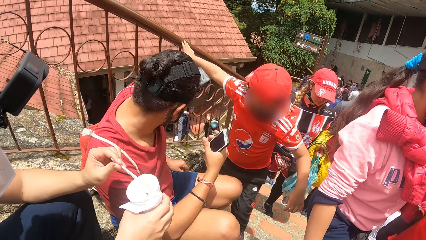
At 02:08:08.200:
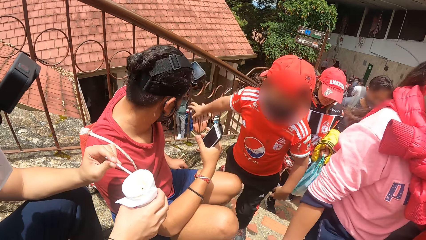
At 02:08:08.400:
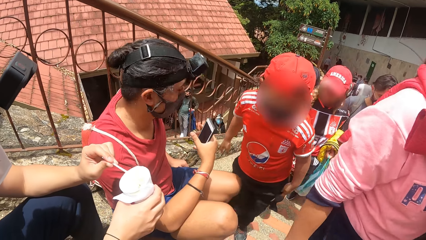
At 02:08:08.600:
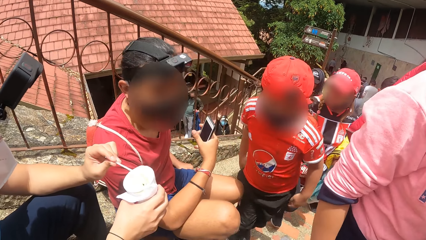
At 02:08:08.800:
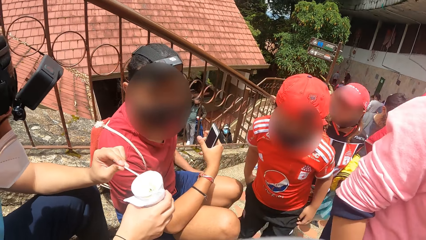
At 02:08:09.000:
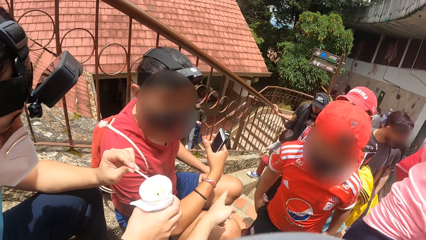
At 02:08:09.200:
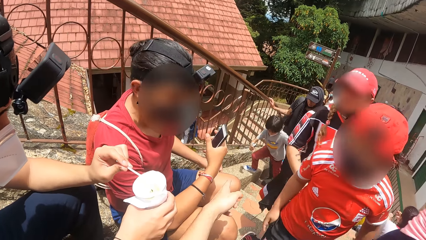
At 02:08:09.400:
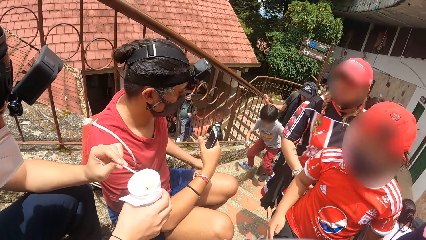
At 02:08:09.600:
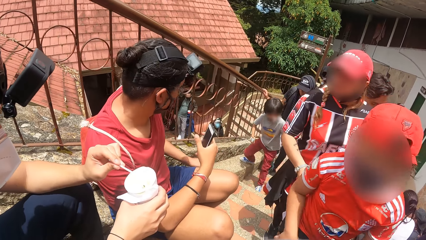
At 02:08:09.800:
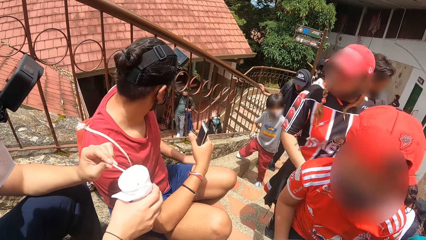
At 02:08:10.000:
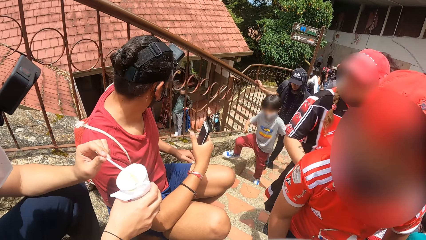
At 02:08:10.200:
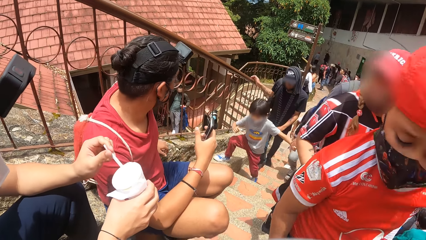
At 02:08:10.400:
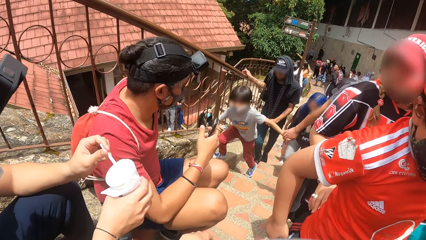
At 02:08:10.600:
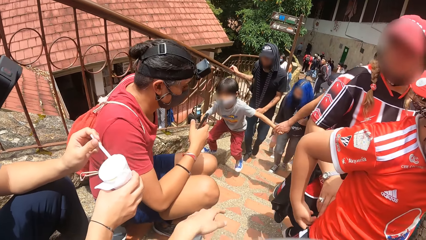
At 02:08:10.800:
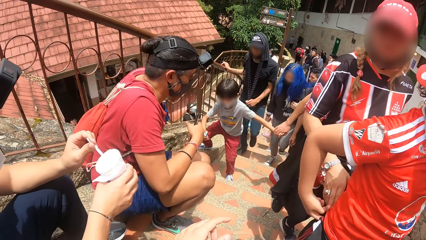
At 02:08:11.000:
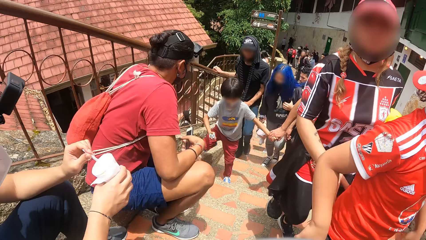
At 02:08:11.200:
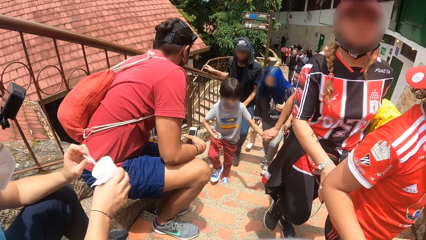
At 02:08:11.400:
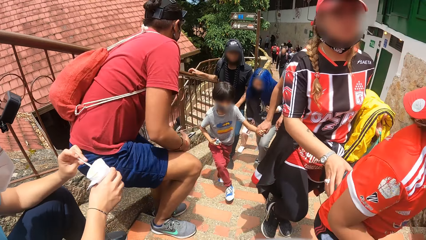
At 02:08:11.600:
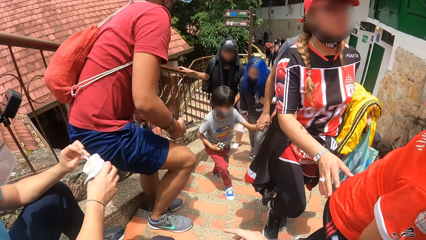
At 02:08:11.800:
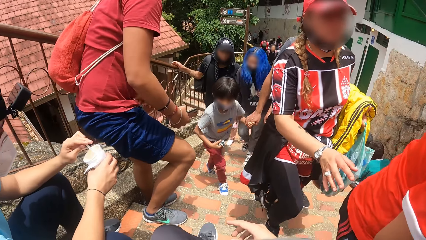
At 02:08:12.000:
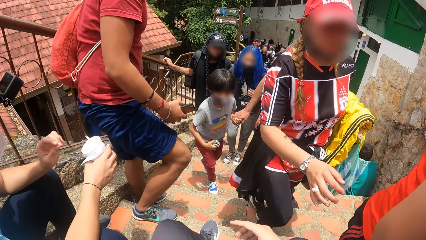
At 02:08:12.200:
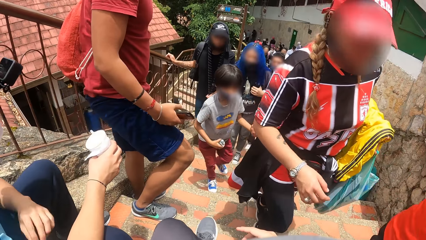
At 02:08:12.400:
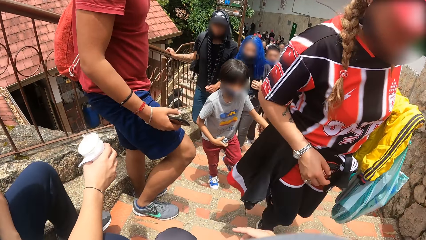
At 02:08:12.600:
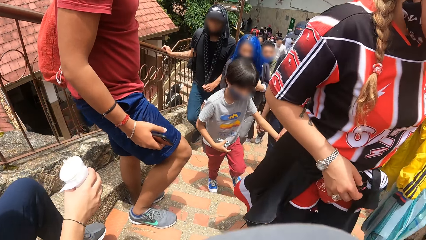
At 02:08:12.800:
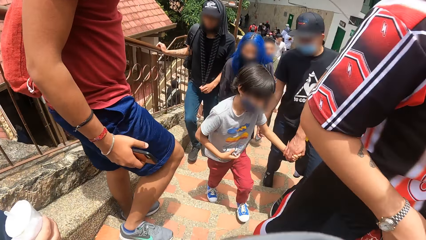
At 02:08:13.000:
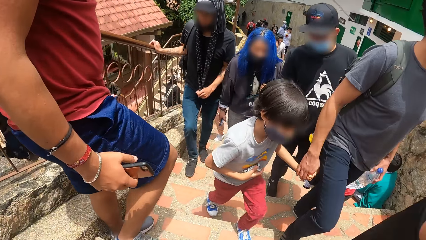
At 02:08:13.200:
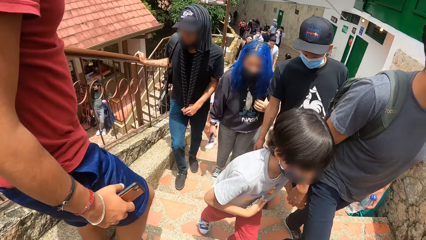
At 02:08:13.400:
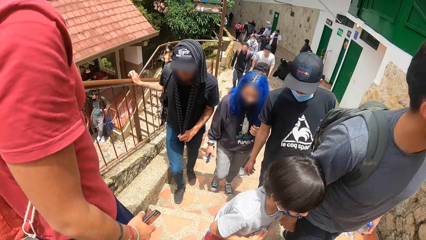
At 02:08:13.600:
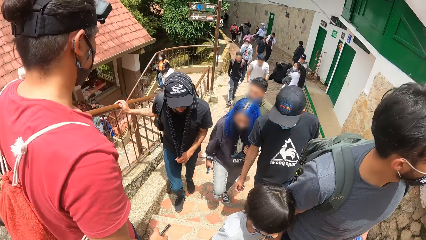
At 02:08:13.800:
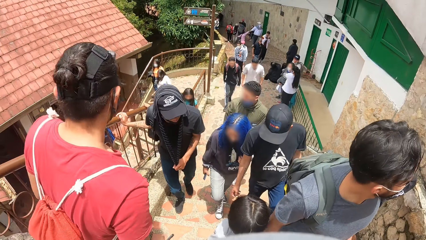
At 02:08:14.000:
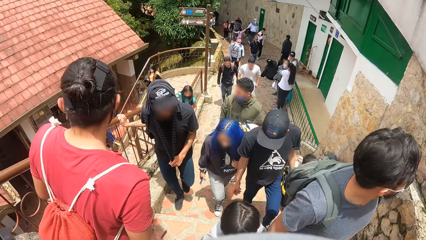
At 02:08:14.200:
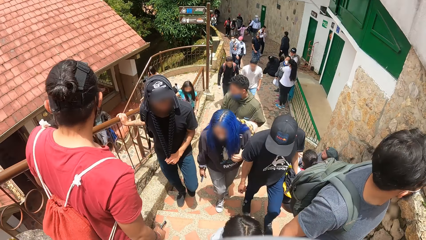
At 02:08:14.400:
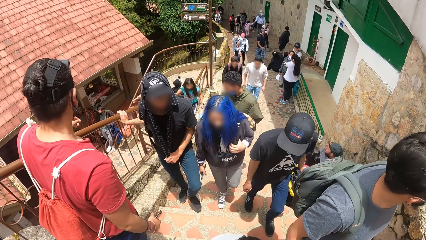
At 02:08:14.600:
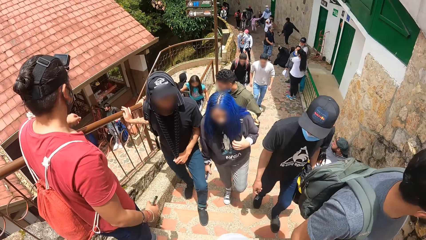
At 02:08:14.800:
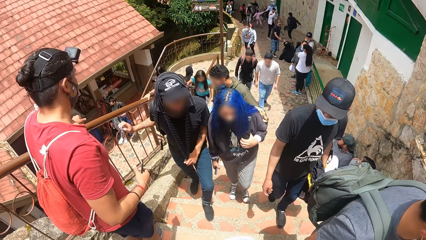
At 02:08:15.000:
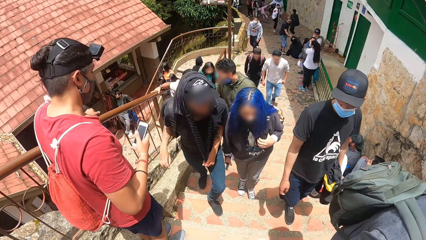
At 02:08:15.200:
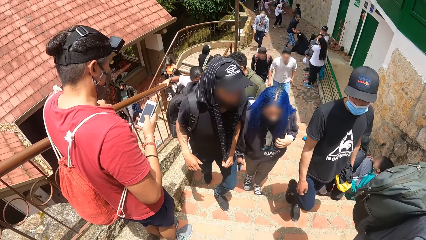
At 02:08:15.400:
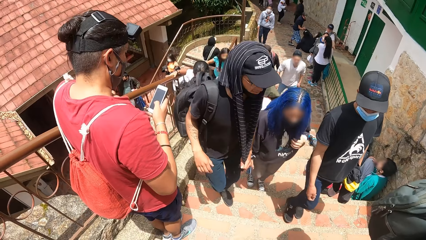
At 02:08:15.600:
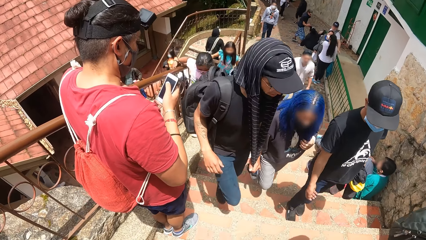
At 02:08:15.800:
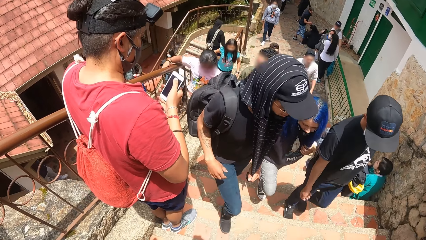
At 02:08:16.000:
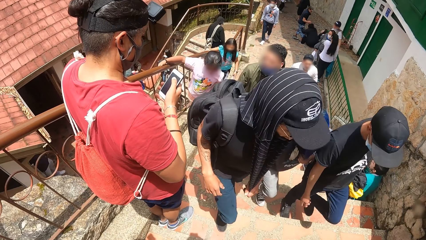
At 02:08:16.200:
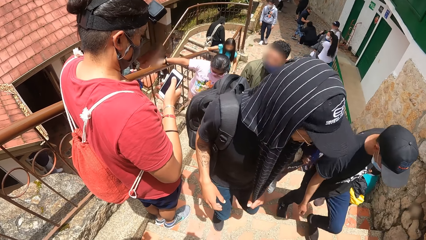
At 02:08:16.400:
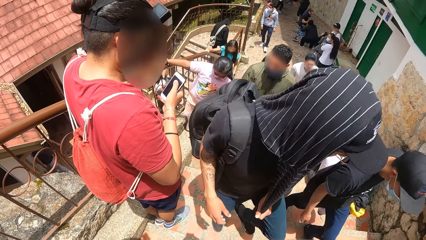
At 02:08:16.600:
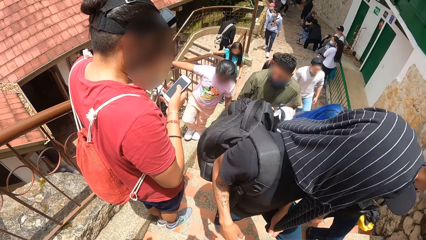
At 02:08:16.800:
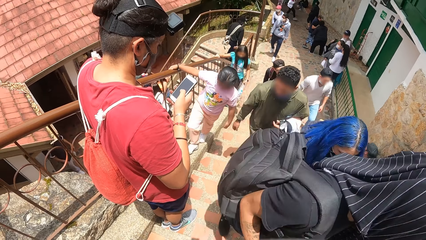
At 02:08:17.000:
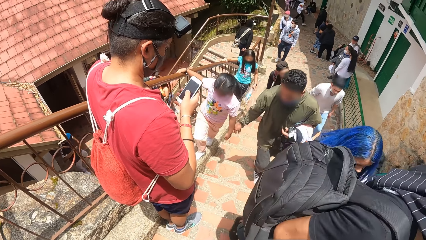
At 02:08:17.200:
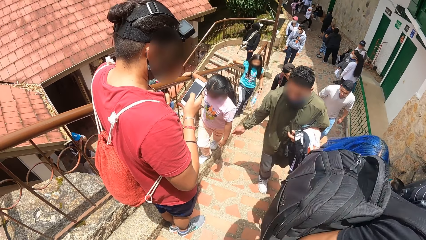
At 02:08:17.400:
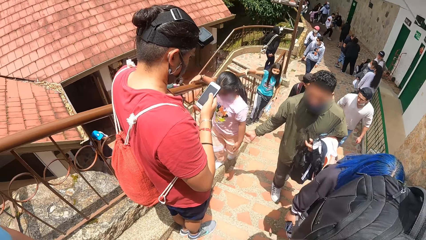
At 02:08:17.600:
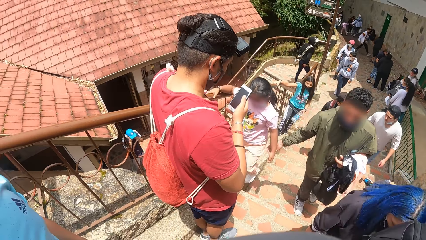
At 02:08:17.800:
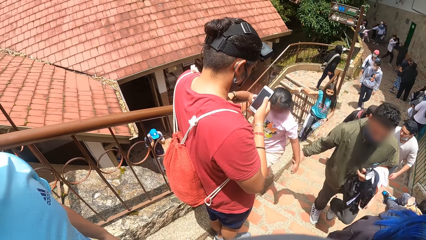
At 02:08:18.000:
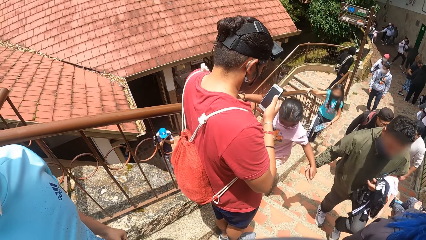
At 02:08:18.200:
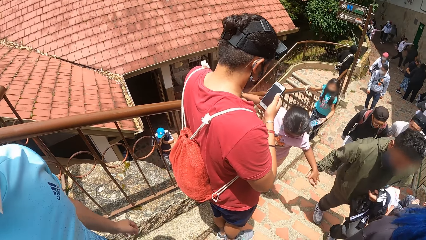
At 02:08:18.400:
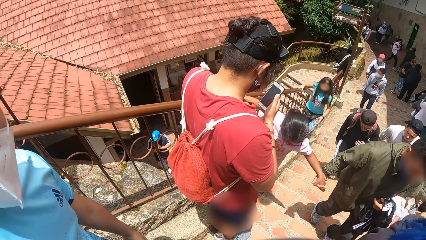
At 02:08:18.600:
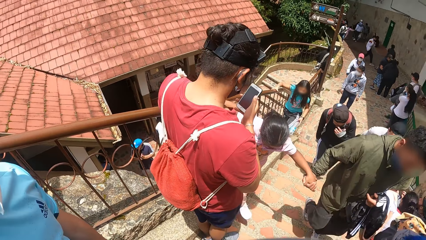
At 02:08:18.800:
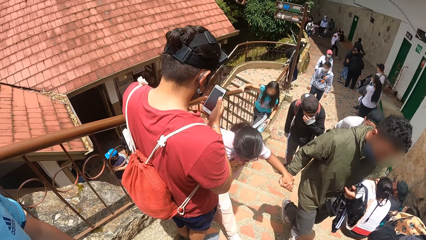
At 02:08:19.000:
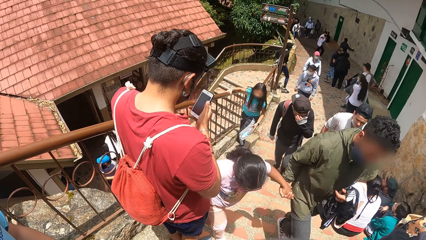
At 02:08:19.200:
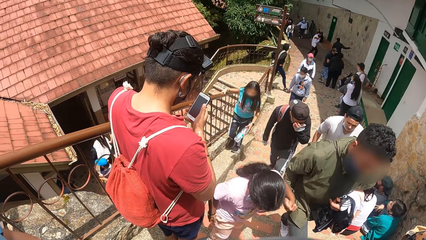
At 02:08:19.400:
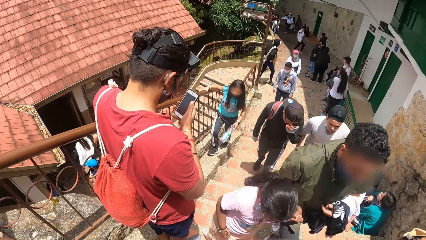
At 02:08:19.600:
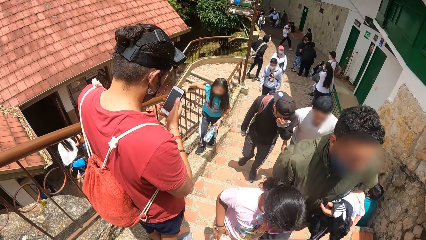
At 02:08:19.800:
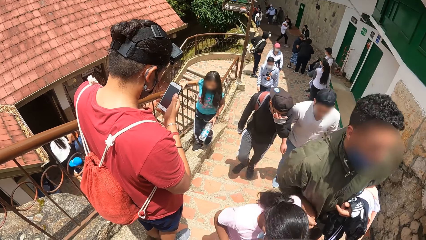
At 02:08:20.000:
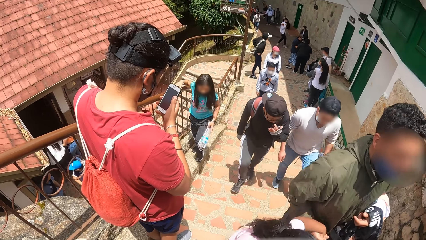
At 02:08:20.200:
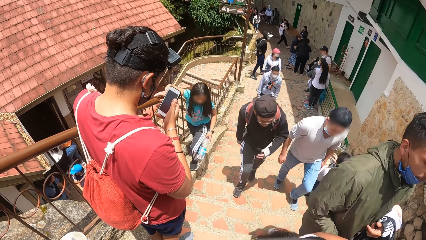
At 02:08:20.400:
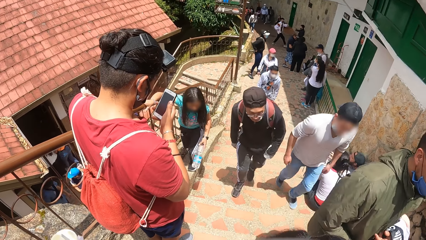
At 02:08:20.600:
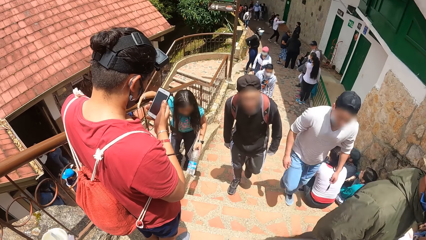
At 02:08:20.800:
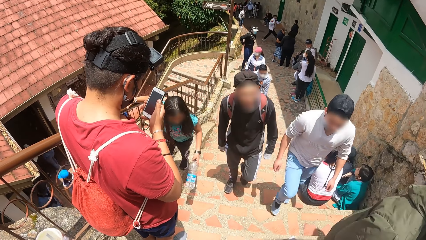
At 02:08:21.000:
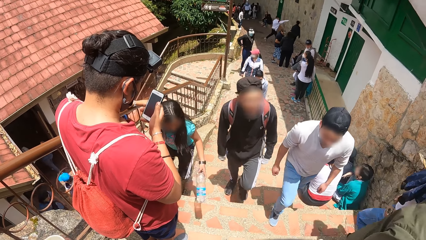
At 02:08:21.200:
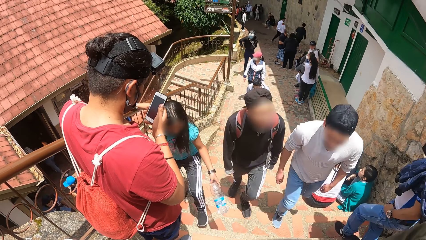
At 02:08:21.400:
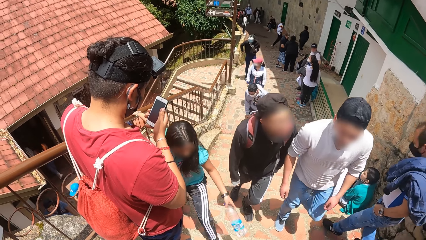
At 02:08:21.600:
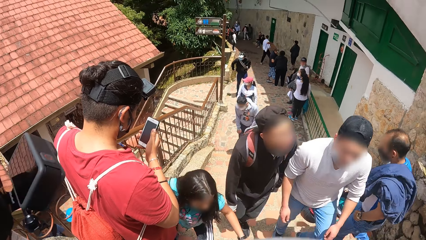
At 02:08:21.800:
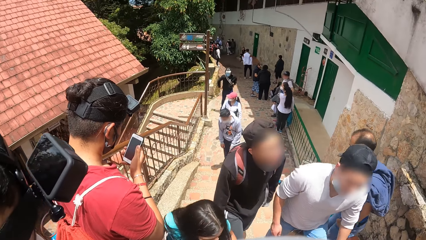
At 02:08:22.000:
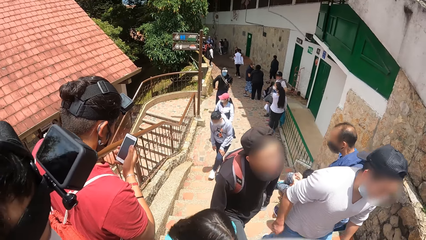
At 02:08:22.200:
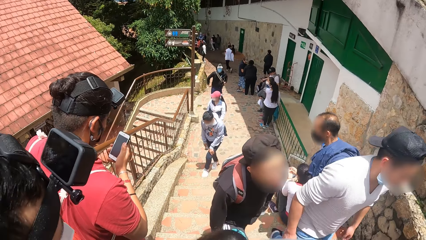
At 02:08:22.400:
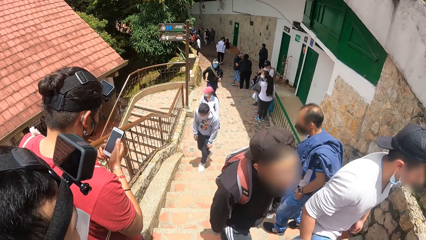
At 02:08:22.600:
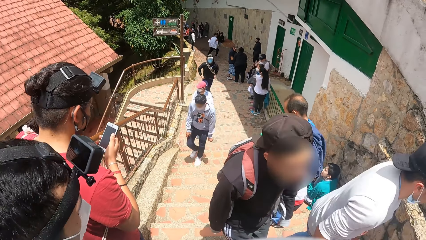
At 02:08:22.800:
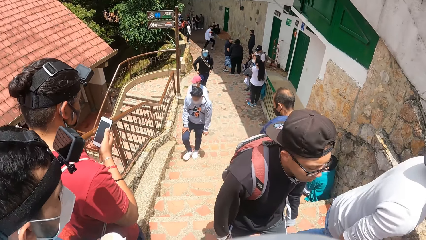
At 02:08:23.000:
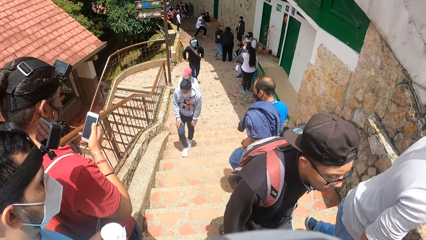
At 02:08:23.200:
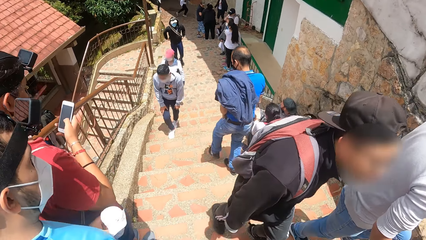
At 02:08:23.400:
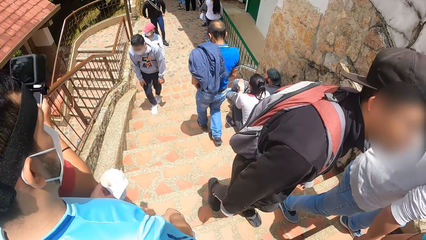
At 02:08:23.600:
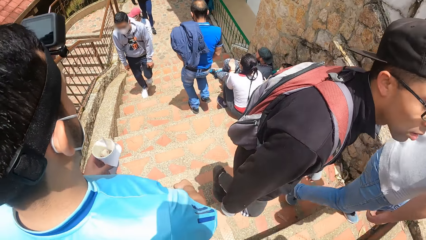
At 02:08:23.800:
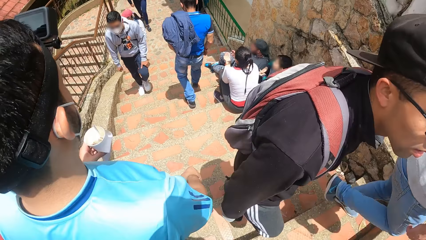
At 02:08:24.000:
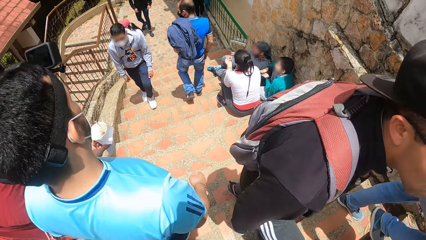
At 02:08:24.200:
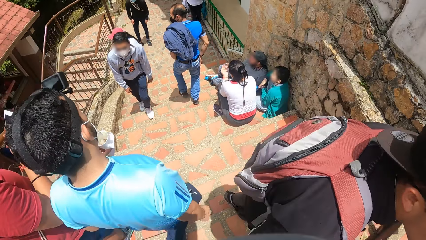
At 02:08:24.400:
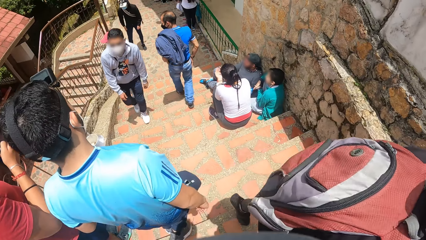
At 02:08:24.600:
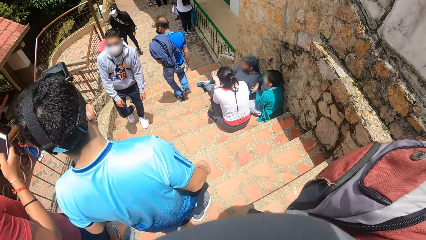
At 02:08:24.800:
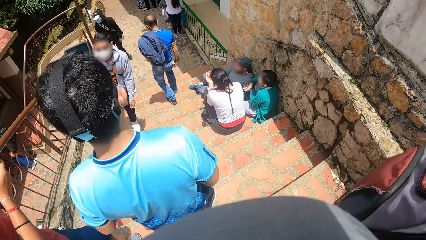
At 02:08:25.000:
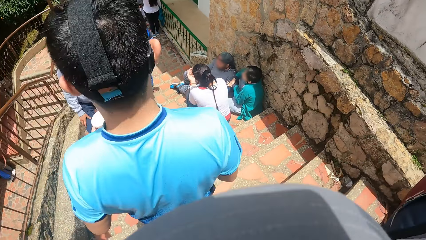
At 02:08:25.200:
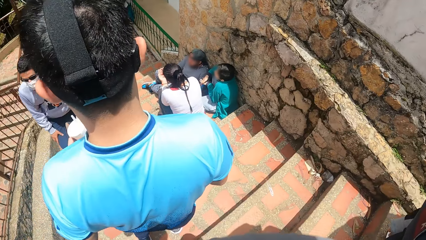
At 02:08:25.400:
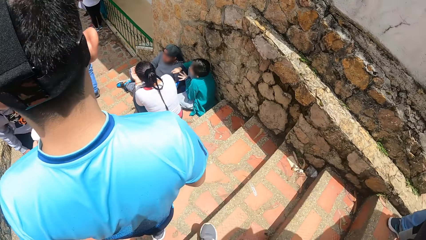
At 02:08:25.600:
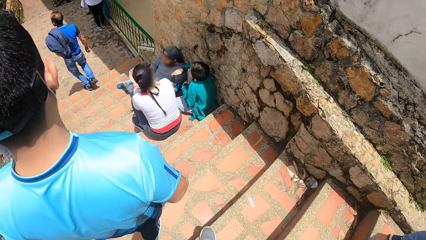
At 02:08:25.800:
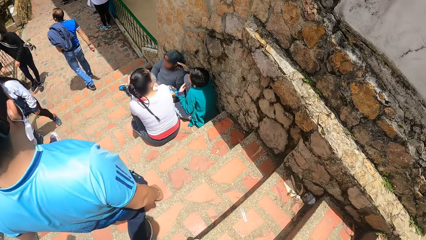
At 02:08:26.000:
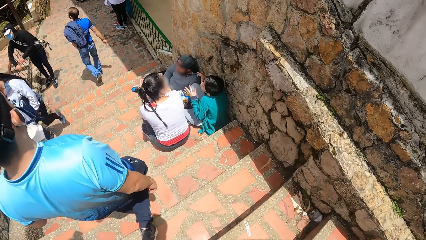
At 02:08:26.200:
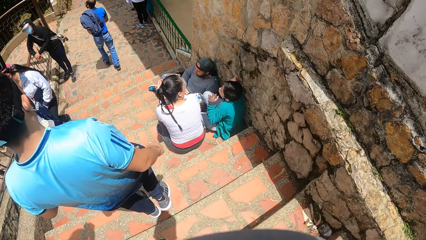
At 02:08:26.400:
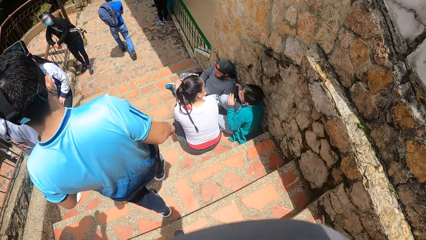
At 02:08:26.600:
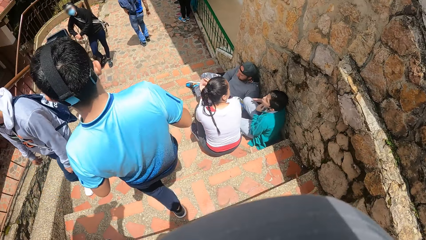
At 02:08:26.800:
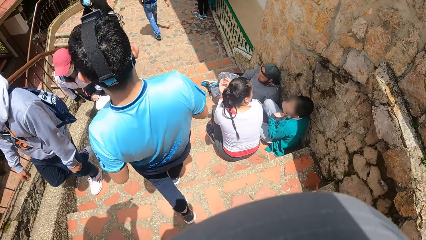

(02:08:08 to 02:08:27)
A man waves his right hand to another man. The other man stands from the floor. A third man drops the spoon inside the cup with his left hand. The camera wearer stands up. The second man taps the phone with his right hand. The camera wearer looks around. The third man walks past the camera wearer.
